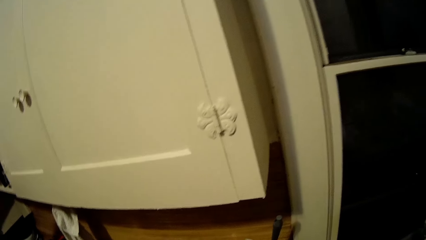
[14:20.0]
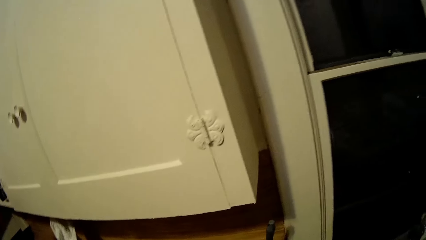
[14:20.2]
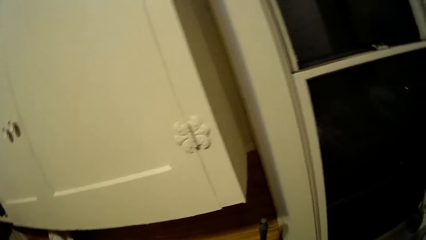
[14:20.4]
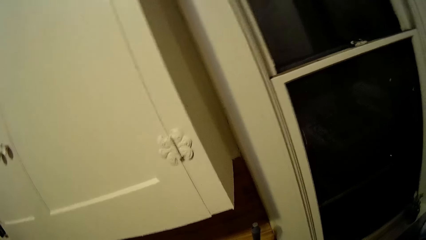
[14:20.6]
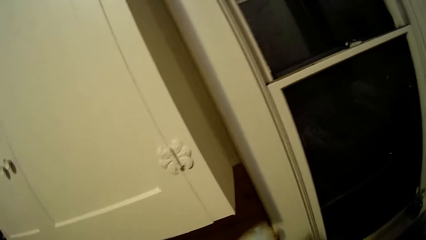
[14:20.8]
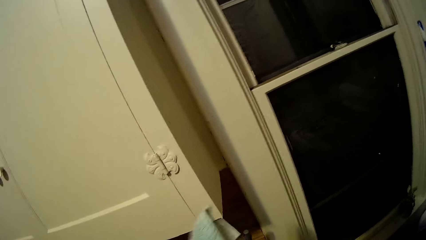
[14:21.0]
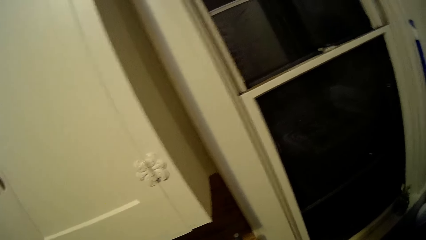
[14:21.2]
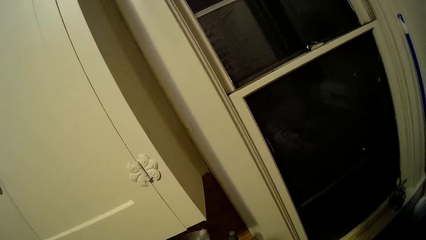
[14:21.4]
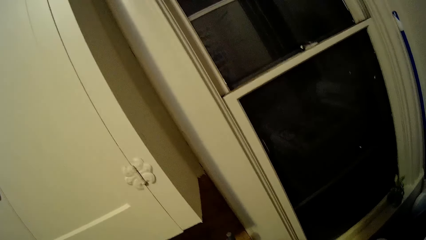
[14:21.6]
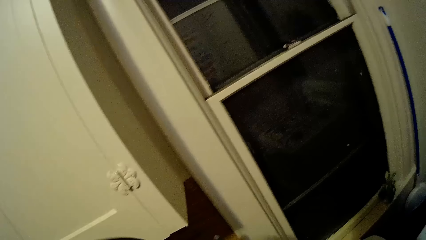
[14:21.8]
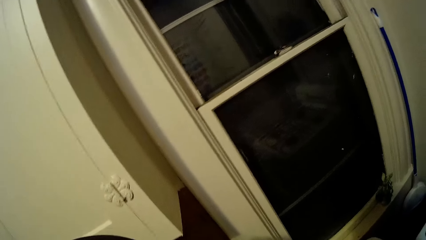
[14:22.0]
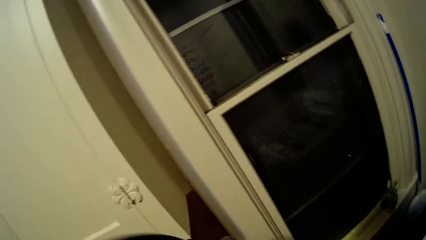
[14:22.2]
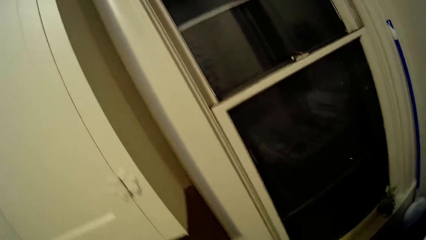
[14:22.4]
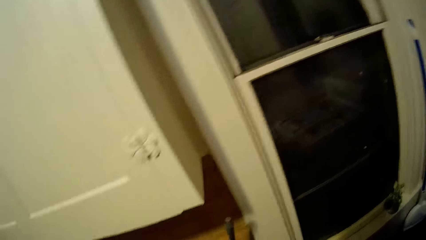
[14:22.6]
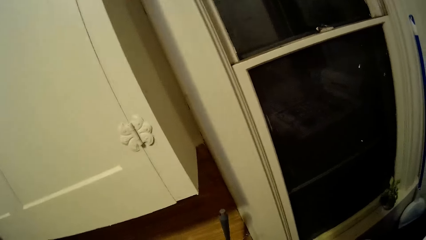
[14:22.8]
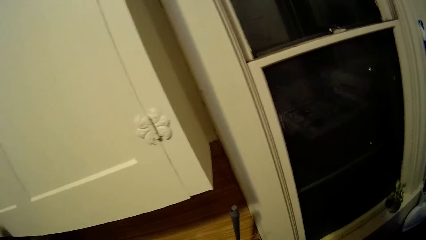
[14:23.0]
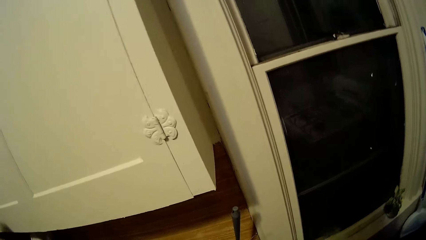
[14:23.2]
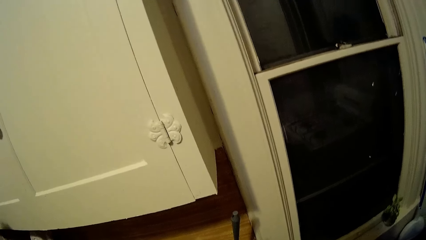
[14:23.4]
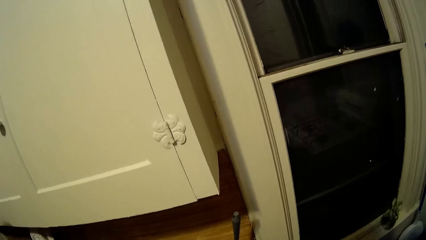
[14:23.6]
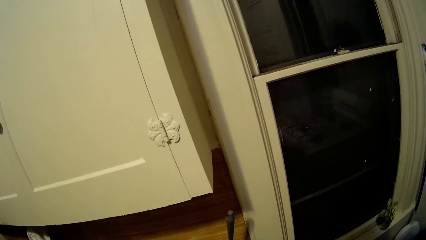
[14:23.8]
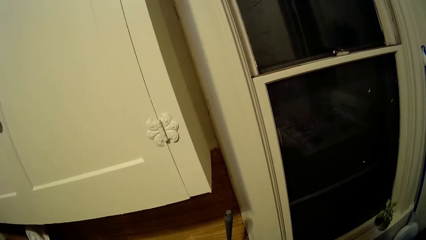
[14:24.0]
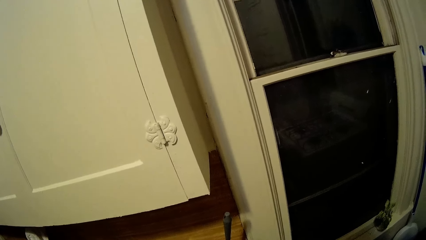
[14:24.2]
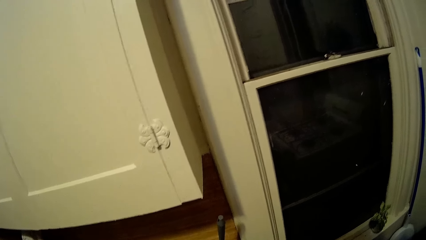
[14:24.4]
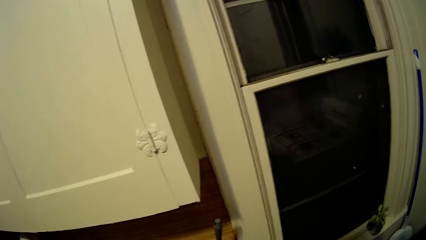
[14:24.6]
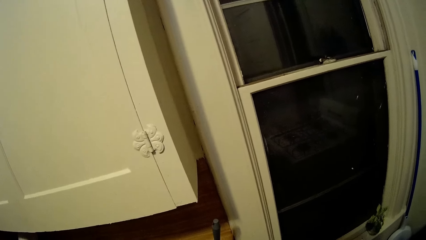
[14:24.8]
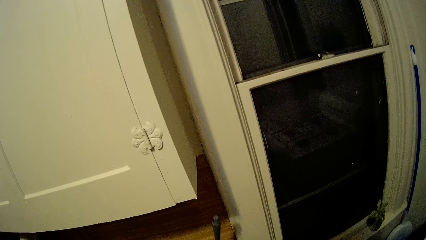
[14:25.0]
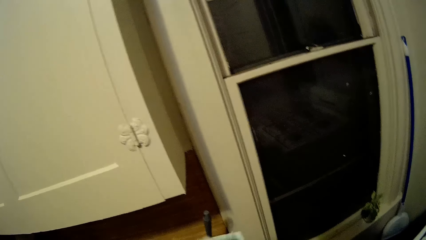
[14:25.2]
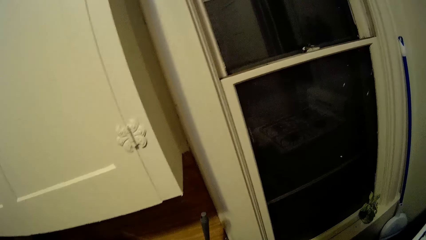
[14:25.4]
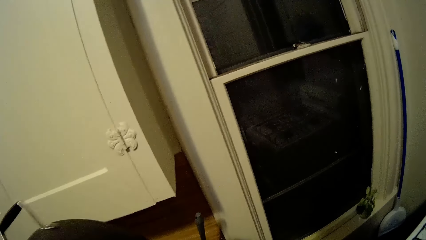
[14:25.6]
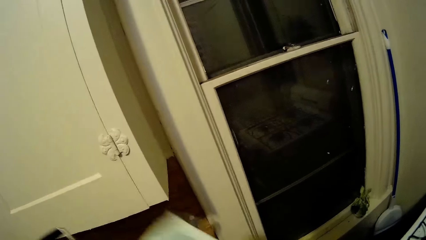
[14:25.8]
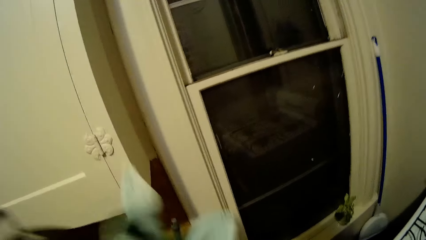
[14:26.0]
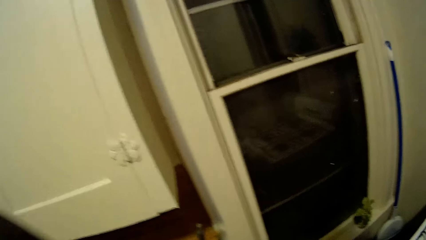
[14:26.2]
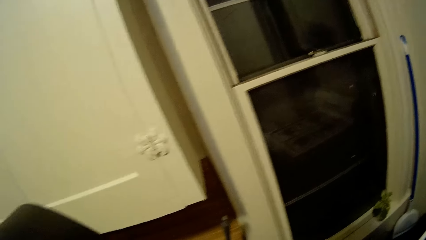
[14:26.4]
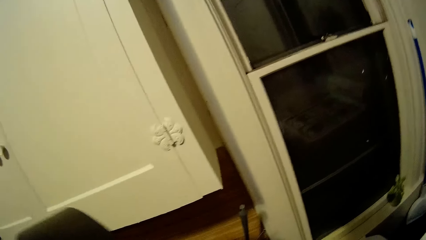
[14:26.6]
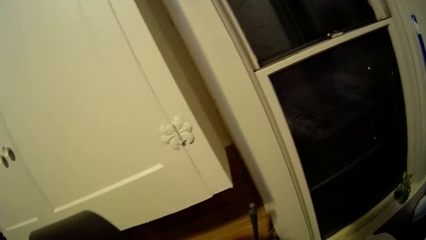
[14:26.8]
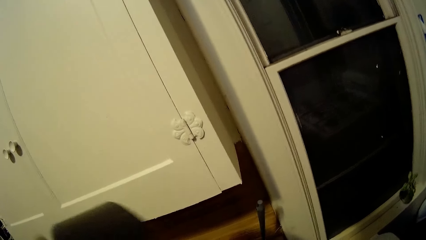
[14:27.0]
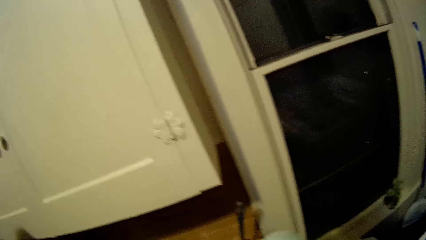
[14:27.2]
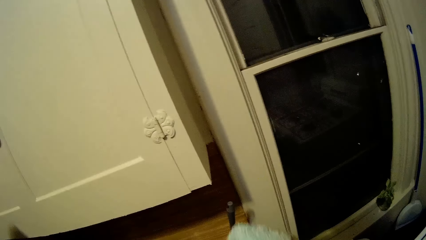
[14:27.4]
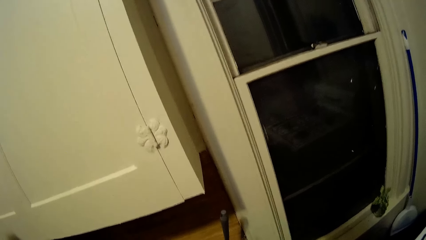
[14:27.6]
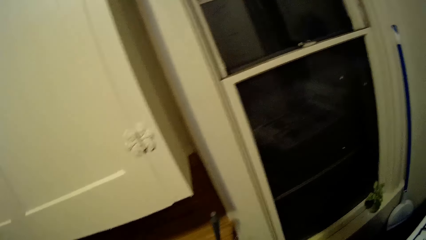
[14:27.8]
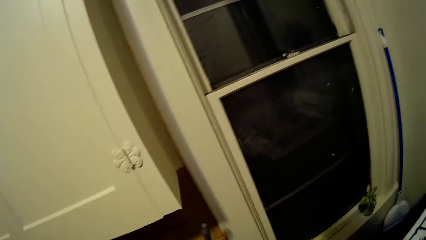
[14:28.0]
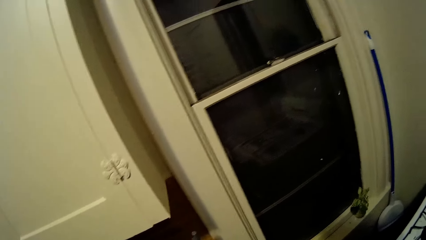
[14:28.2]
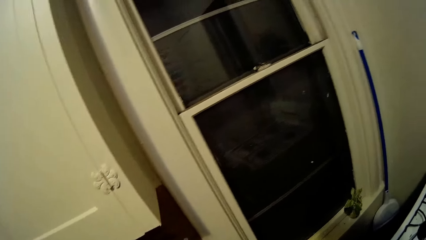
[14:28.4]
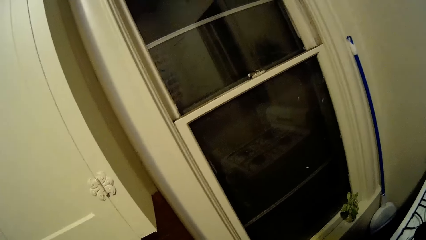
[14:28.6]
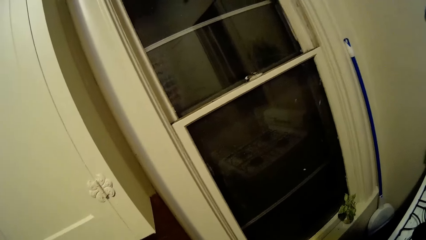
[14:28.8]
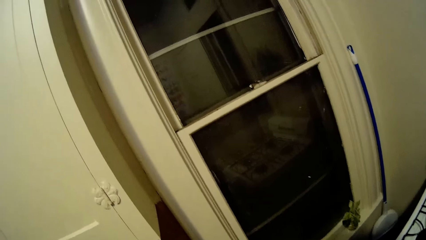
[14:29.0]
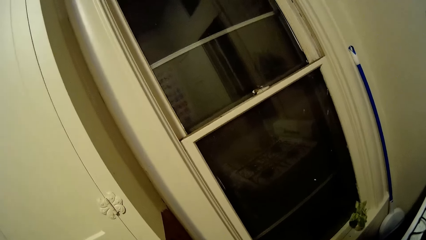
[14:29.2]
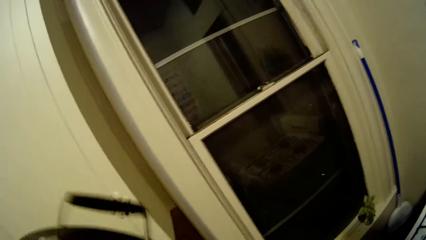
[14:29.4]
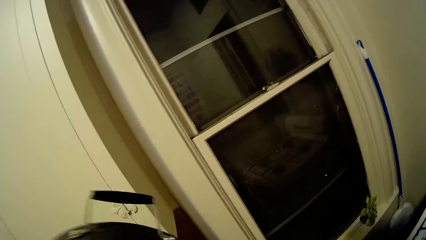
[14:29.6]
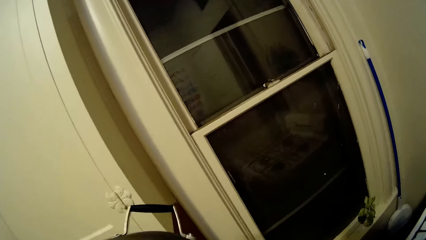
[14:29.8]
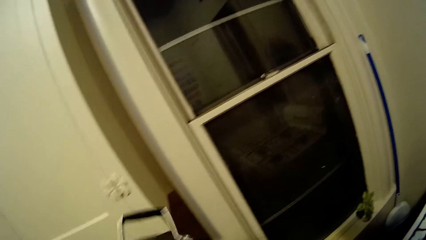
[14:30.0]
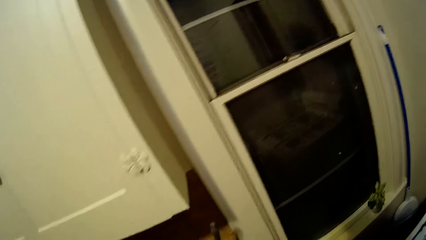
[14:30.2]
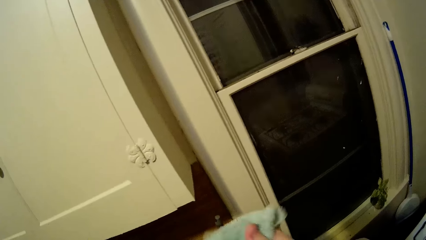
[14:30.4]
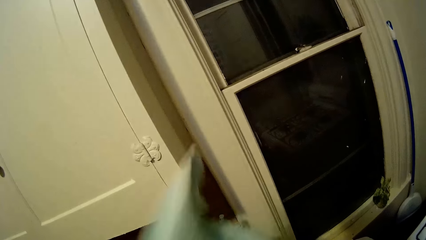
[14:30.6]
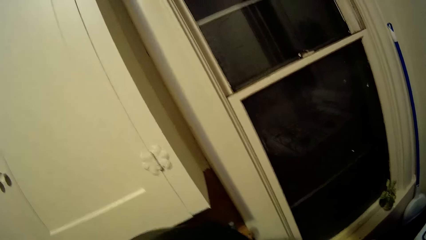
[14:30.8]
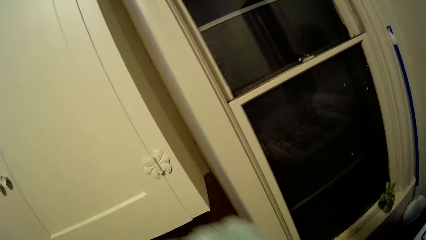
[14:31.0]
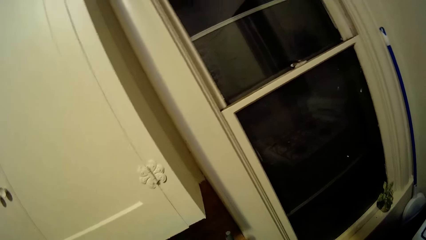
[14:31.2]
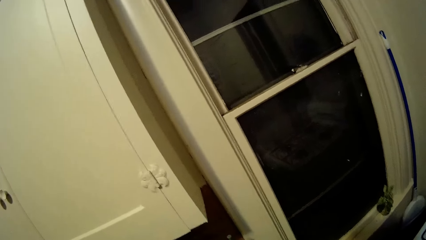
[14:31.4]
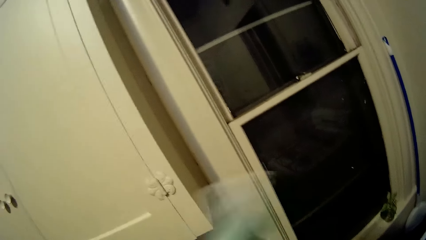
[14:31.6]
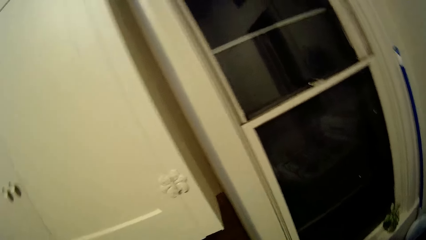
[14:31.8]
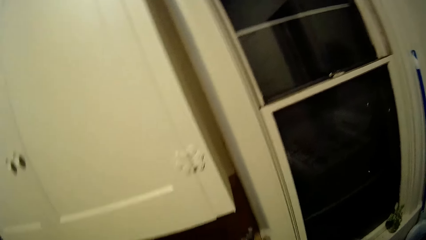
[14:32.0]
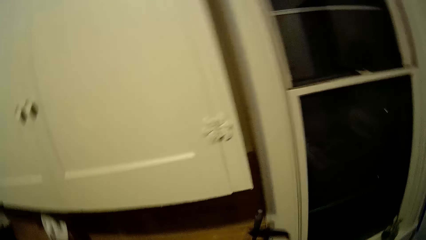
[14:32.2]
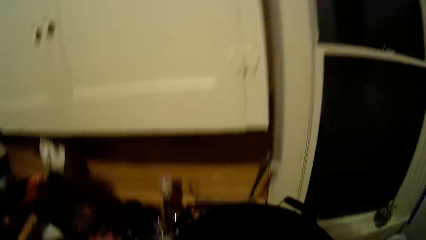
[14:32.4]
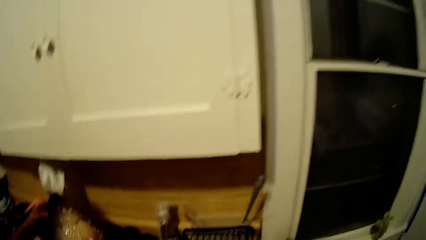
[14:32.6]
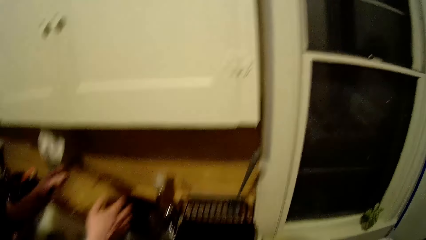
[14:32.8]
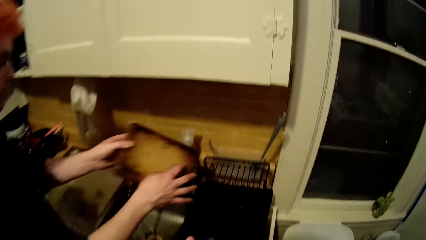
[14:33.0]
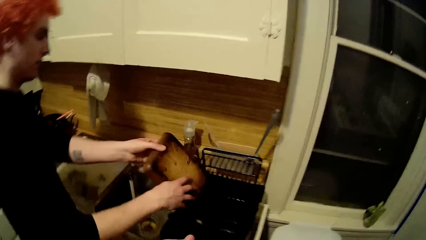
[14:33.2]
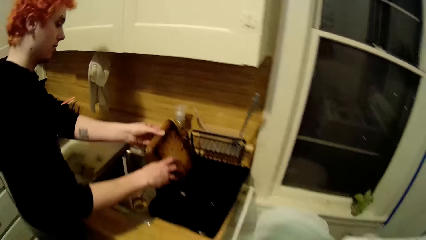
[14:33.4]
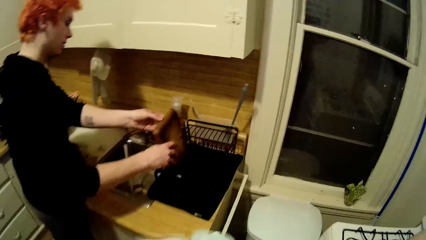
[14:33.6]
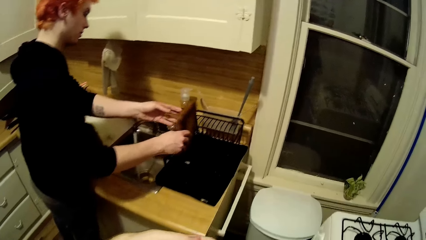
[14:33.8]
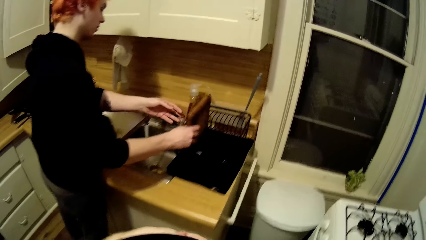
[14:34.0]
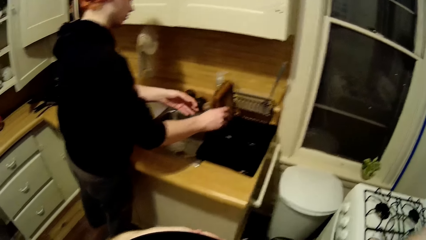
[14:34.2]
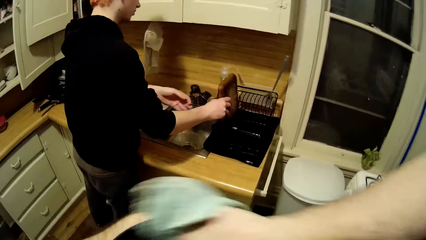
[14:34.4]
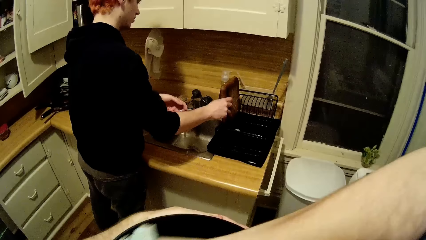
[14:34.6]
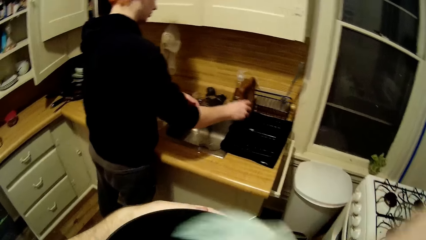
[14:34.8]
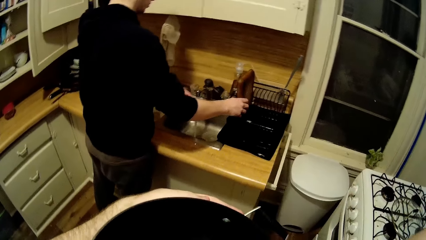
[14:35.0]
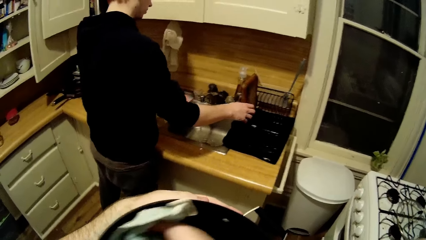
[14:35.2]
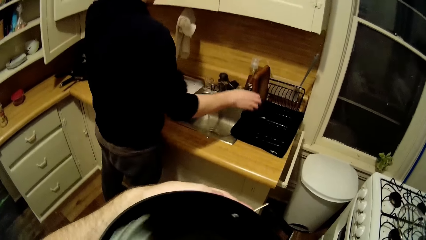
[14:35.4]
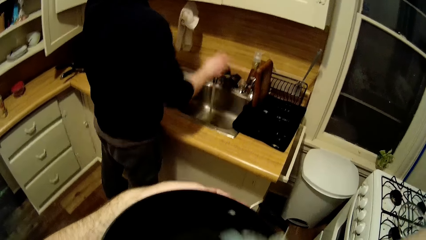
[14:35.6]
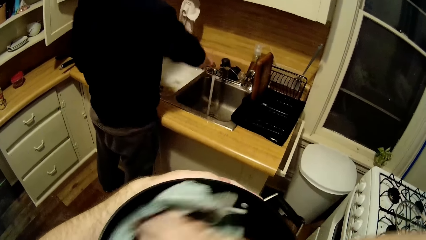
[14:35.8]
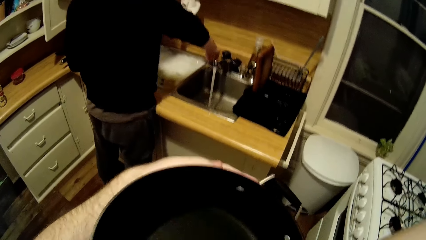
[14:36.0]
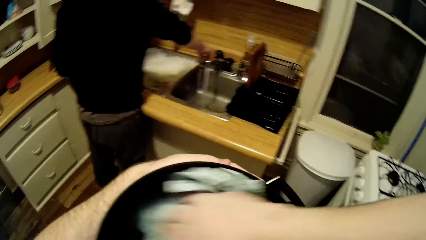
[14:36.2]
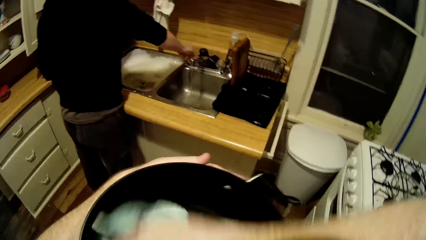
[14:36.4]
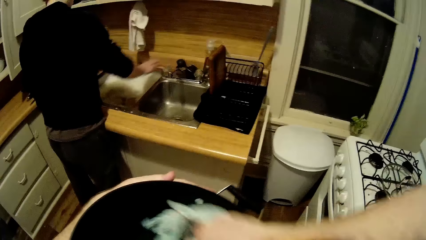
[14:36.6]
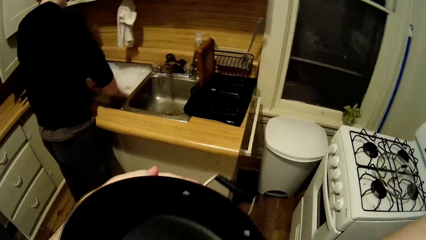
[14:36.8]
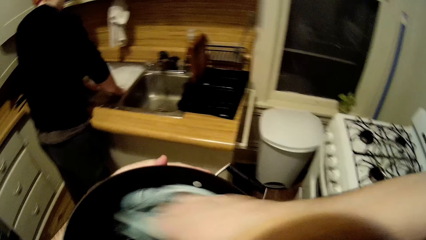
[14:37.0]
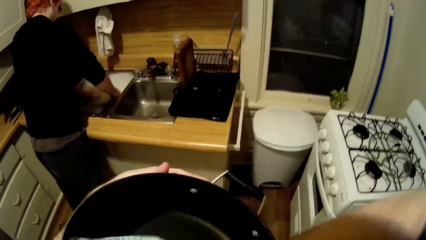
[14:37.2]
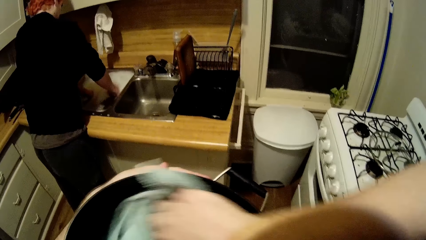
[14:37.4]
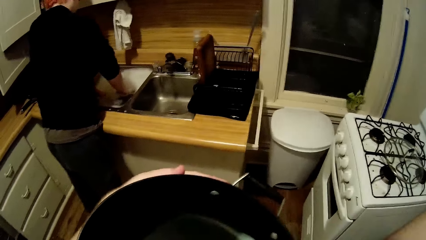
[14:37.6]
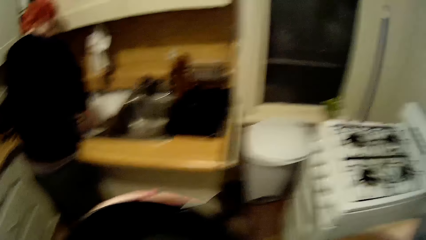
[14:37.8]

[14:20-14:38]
The camera wearer wipes something with the fabric. A man wipes a tray. The man places the tray on the utensils tray. The camera wearer wipes the cooking pot with the fabric.
